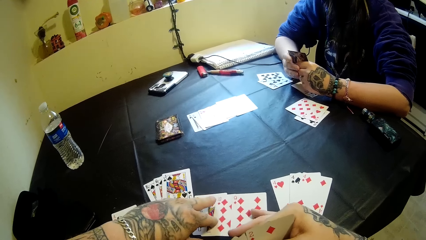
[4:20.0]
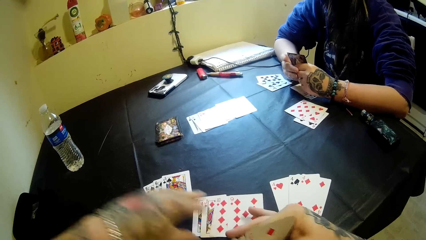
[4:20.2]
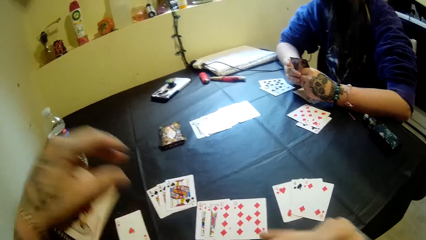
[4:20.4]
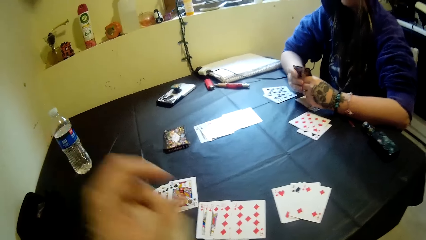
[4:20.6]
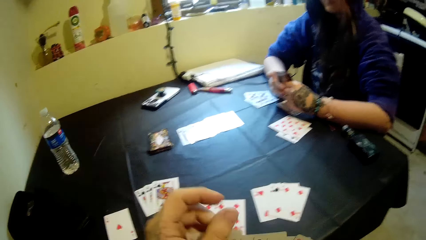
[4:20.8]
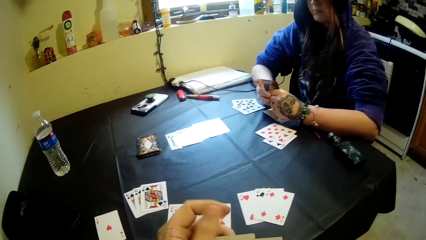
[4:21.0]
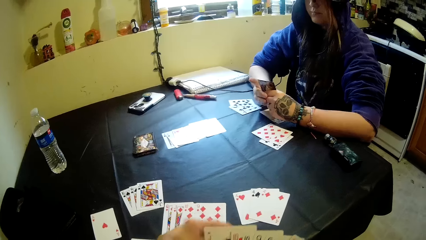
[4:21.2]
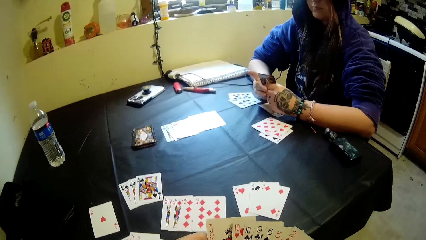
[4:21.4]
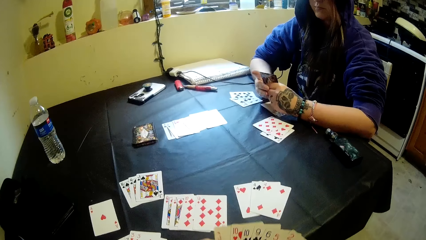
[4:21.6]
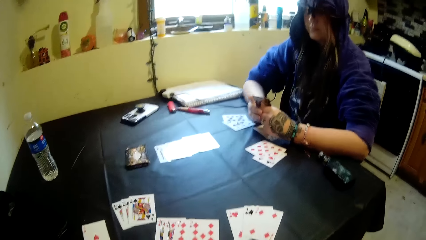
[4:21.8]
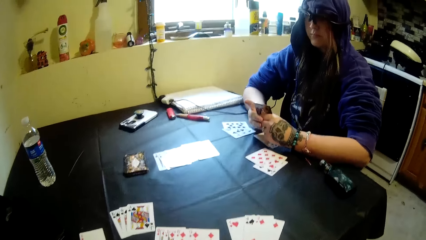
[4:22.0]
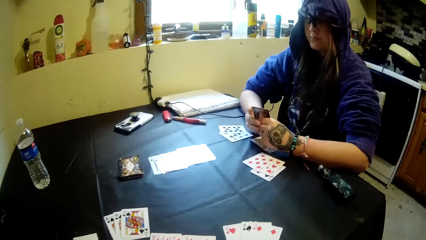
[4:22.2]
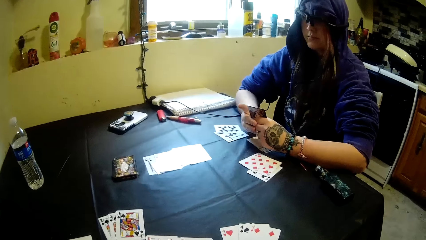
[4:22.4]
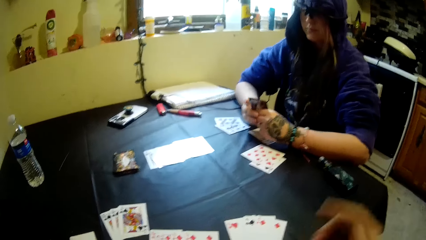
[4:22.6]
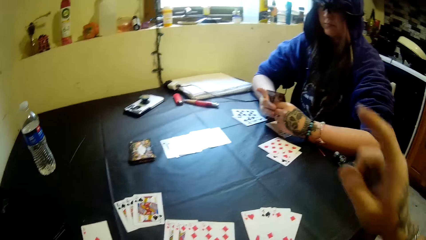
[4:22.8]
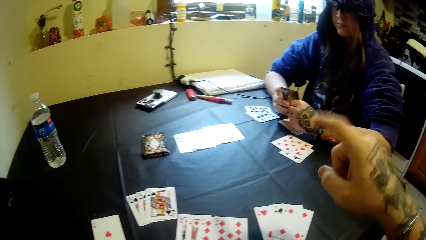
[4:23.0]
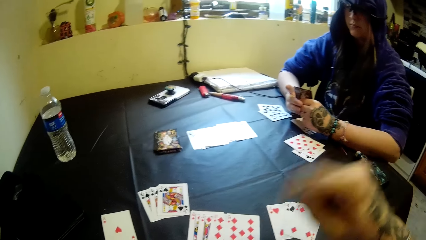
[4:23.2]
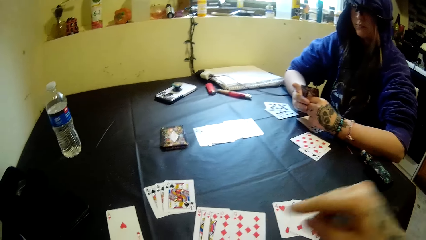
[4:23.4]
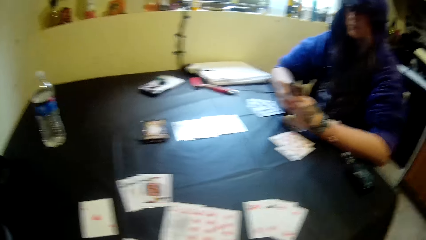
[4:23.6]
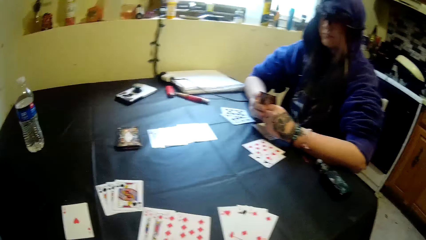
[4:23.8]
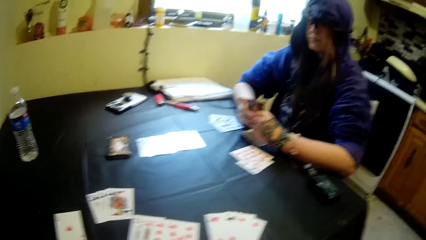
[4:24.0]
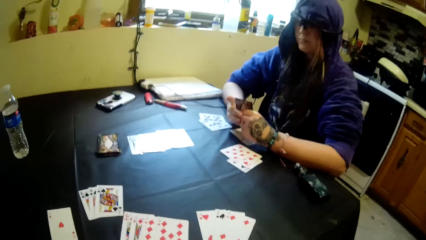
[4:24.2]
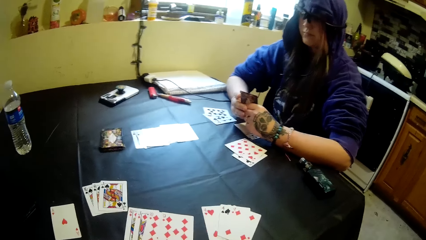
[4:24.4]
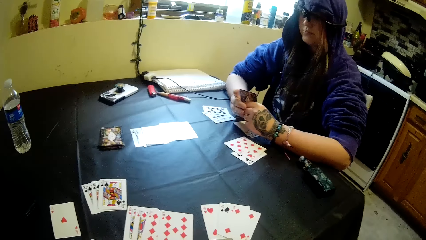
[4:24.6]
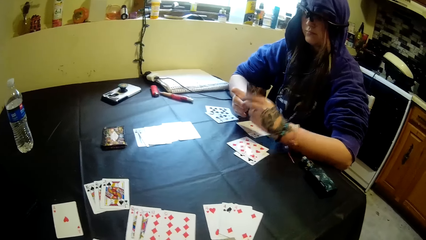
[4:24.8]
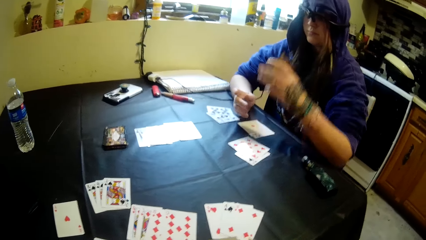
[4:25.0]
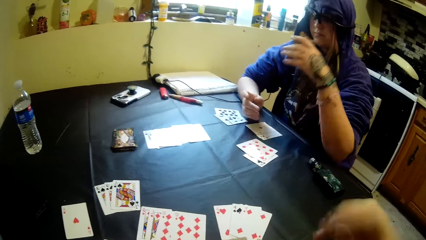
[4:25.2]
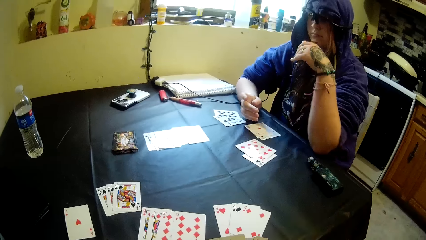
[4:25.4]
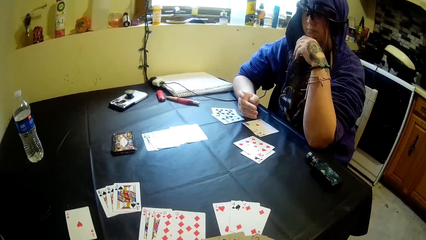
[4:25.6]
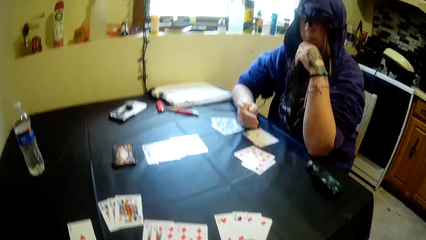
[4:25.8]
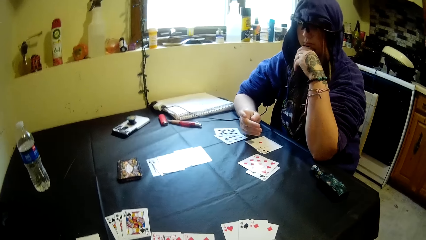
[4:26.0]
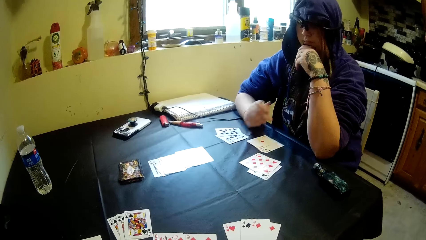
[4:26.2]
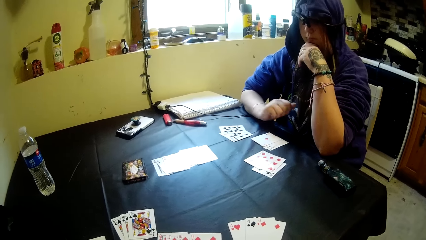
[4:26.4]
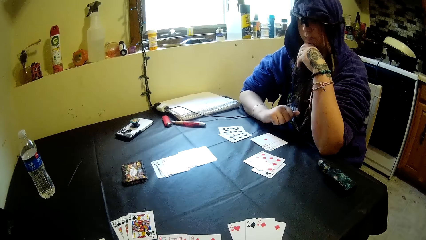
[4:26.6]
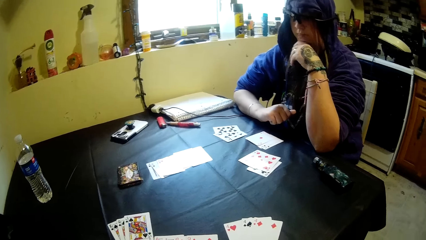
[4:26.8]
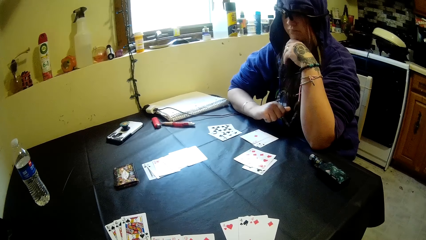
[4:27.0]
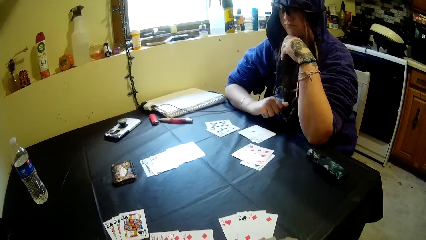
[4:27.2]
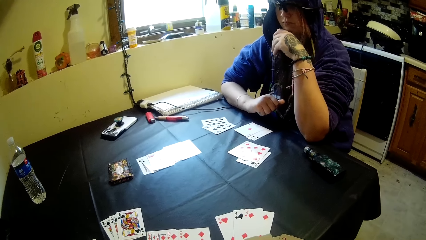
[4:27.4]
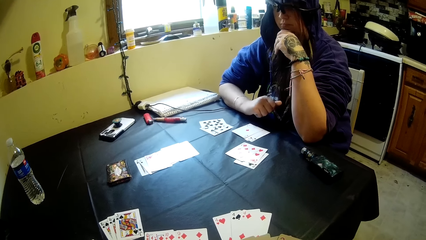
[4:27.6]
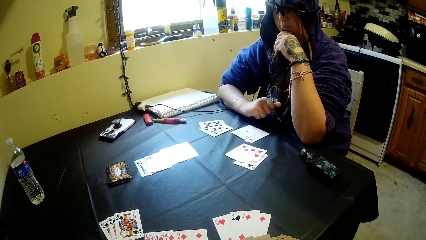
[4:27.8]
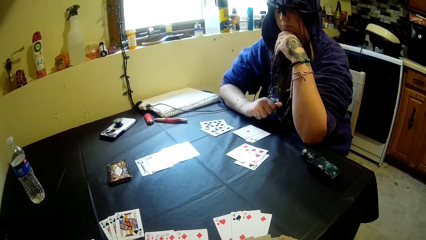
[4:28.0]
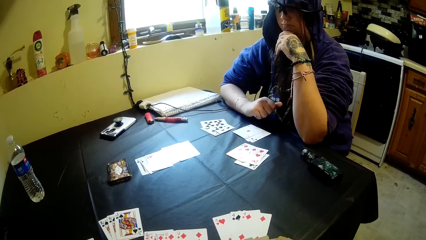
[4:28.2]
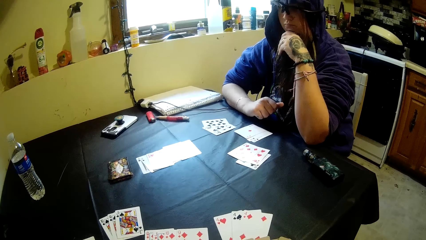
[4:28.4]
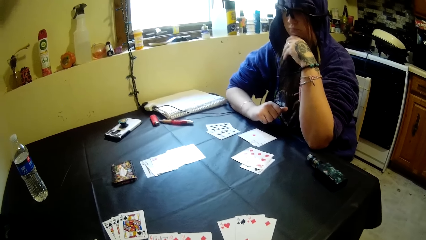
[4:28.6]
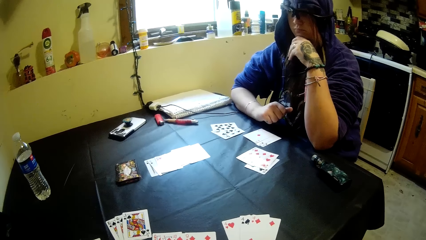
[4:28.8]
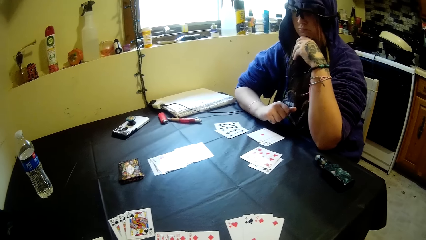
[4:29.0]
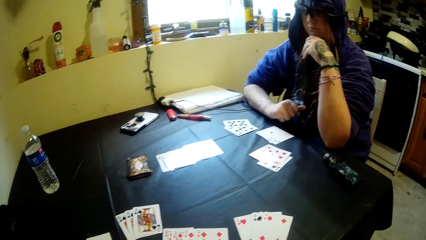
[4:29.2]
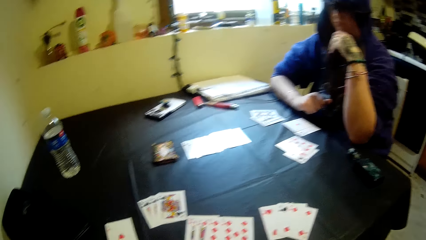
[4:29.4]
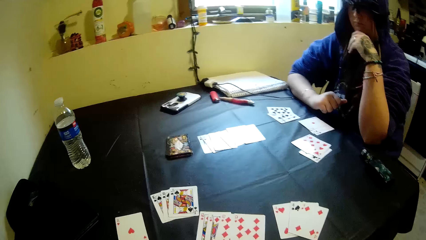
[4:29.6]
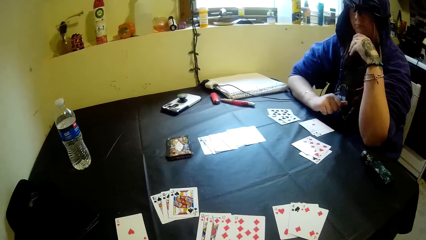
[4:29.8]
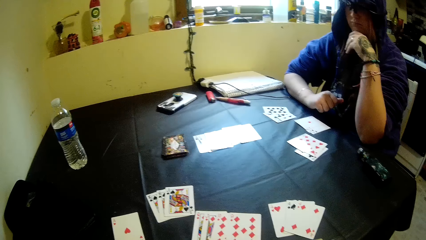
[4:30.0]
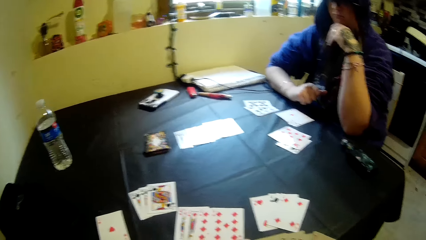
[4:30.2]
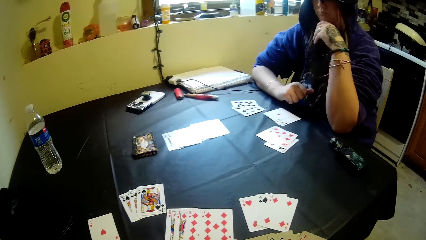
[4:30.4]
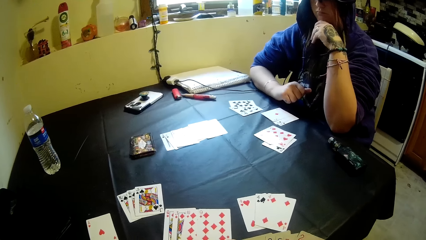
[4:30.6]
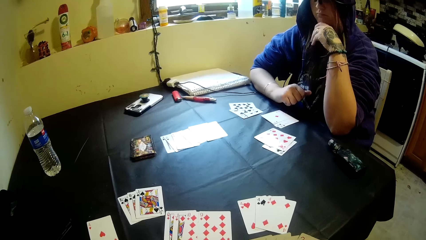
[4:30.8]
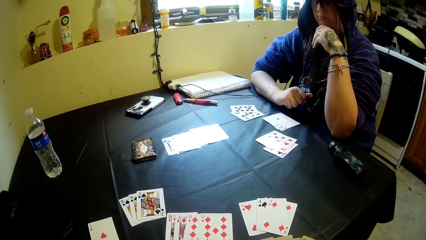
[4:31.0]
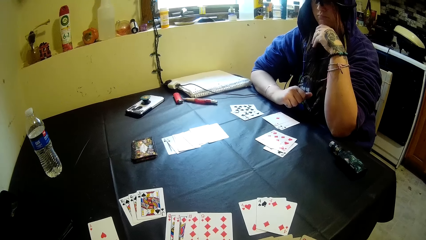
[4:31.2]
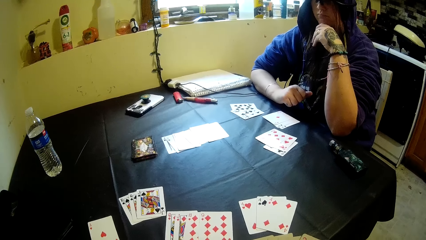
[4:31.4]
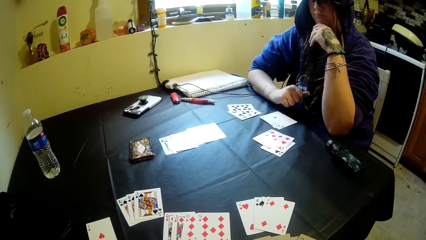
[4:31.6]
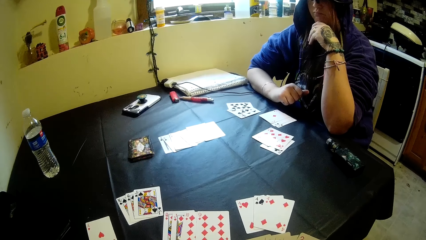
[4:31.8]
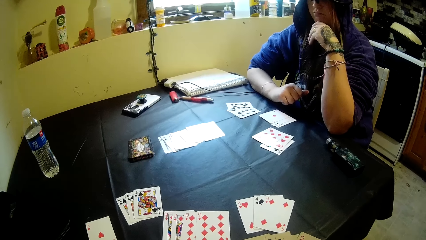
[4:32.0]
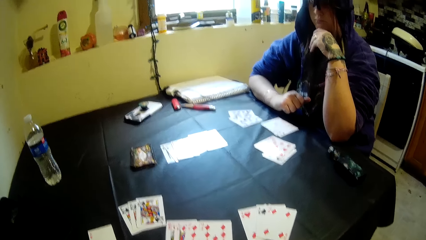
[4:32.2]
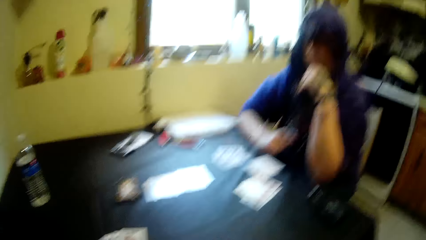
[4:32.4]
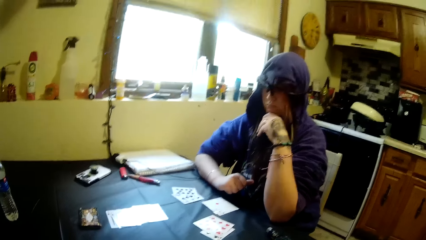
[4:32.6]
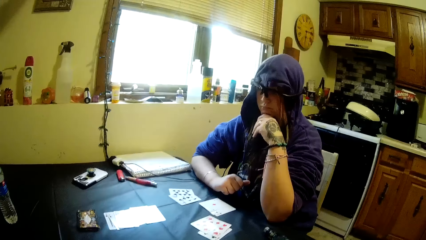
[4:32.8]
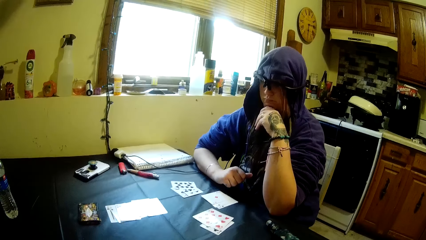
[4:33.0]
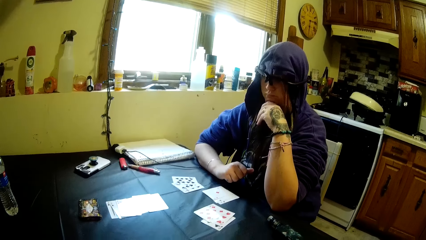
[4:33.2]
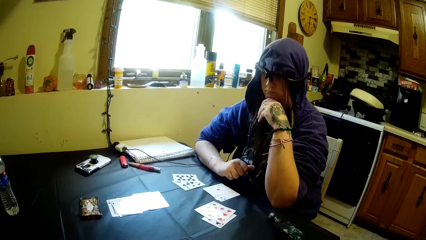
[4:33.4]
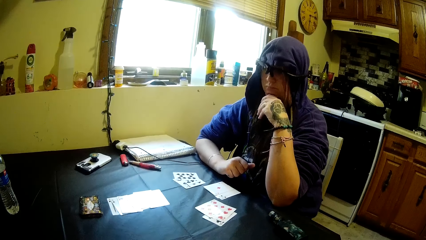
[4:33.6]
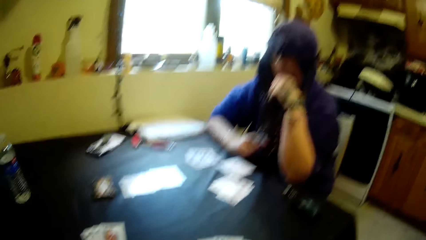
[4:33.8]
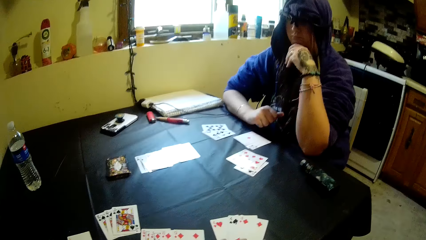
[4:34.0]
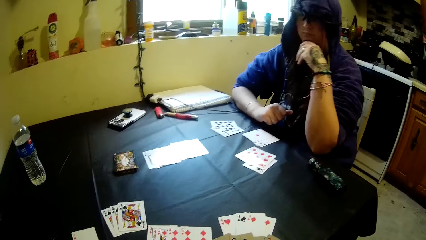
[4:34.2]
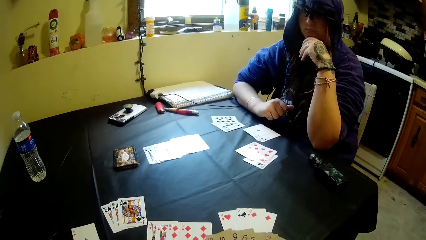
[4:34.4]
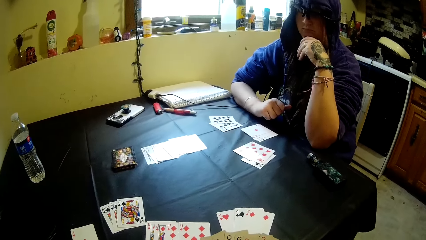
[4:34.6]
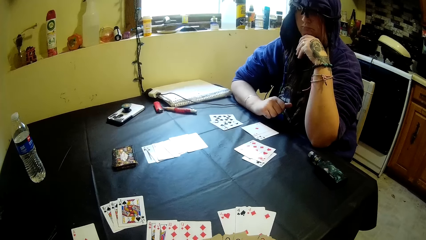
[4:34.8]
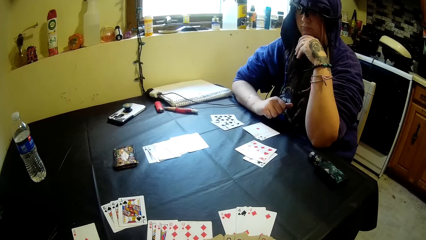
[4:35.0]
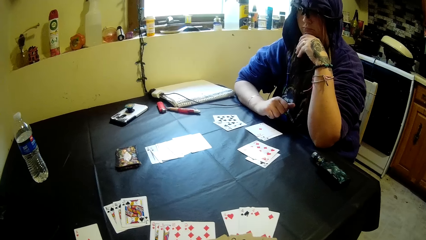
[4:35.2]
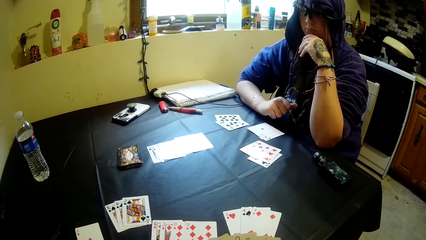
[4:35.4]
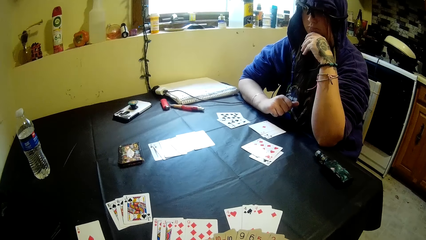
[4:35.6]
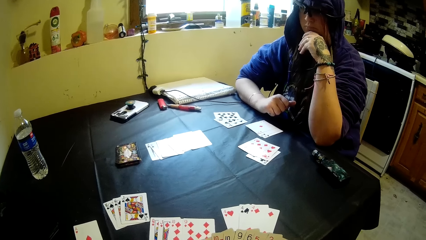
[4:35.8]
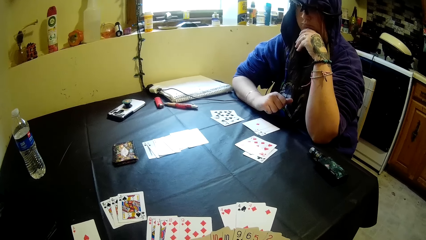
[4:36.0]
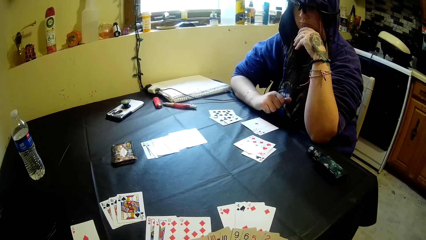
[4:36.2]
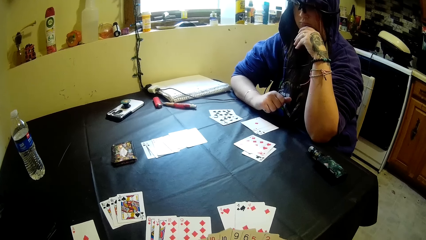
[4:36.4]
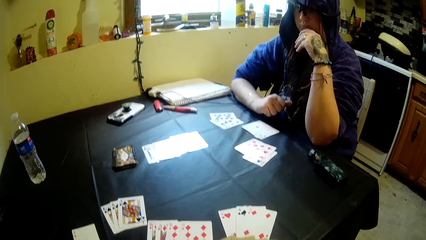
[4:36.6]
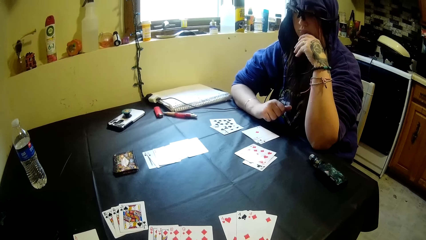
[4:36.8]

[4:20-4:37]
The camera wearer points at the cards. A person puts a hand on the chin. The camera wearer looks around.
